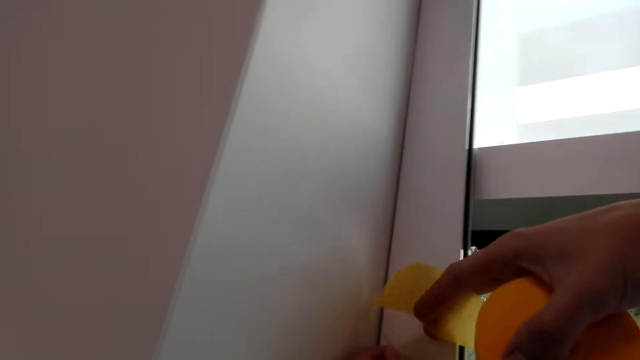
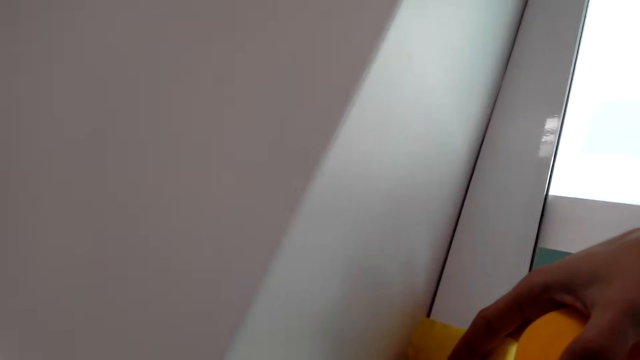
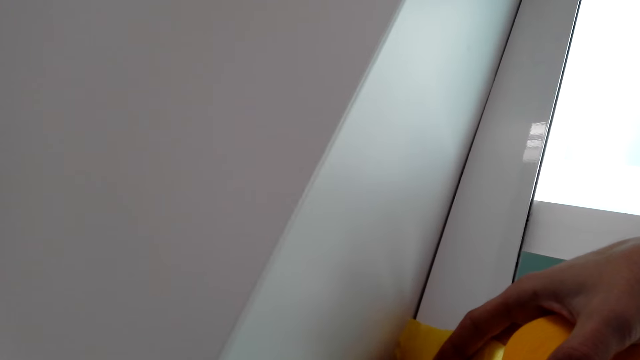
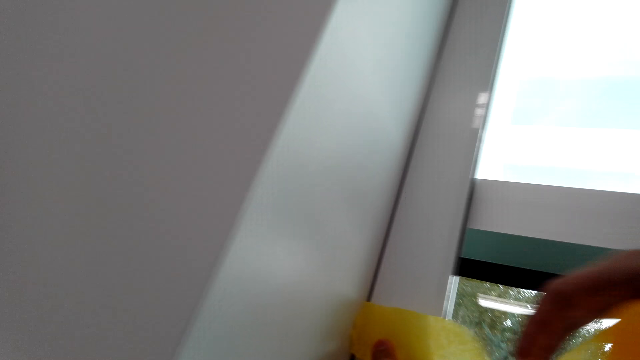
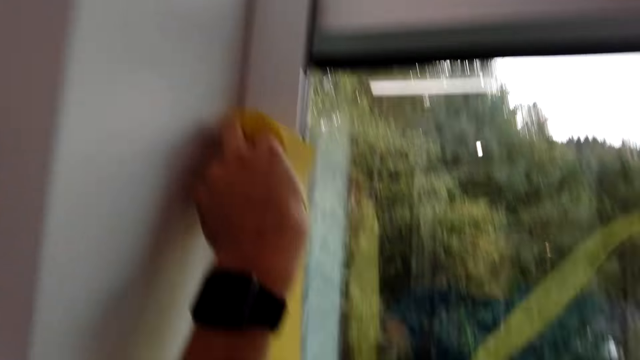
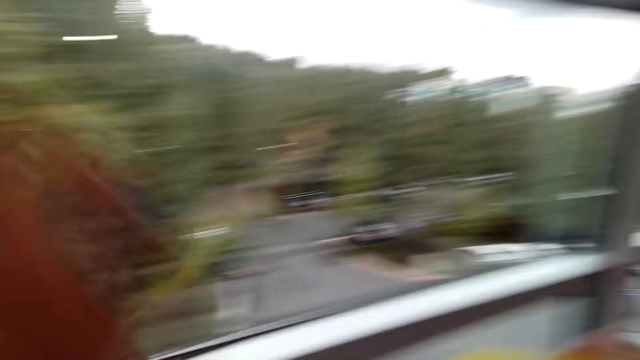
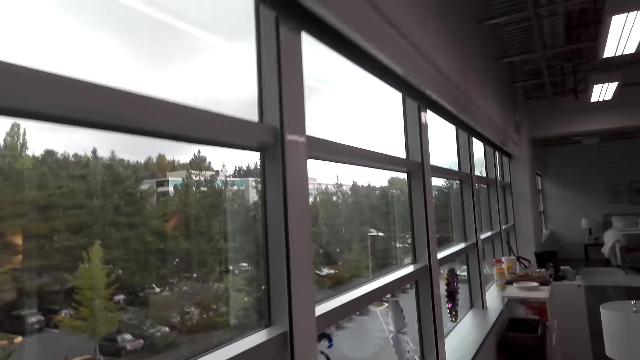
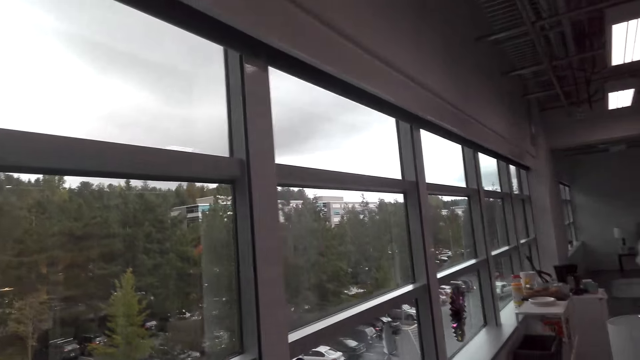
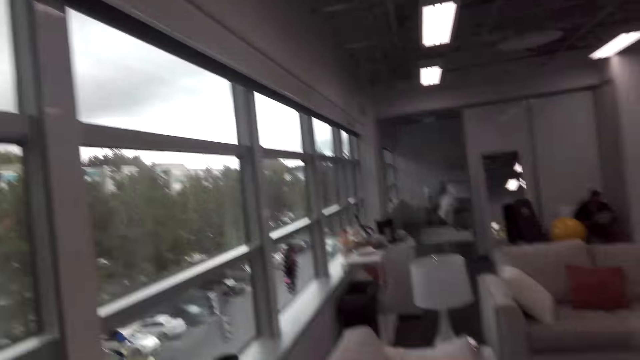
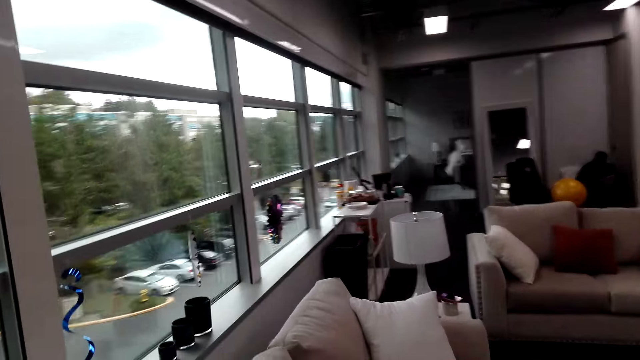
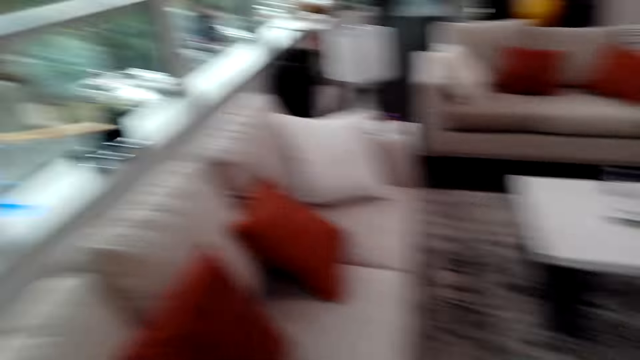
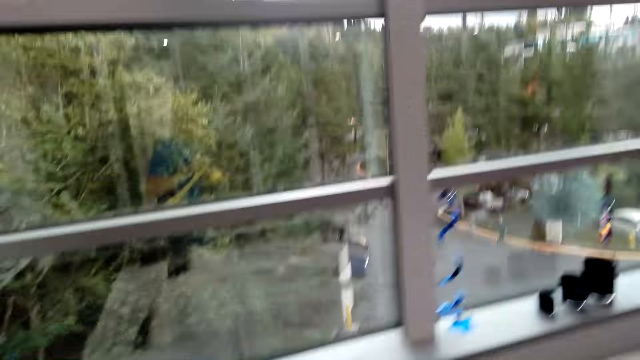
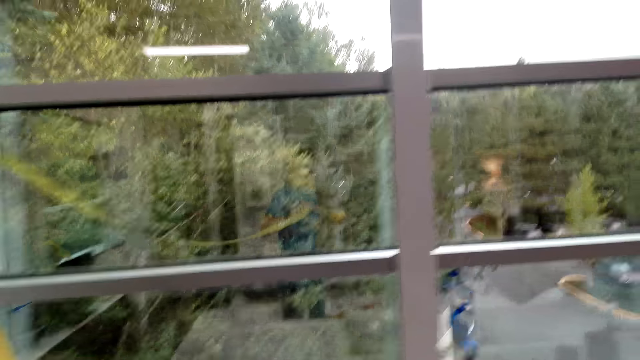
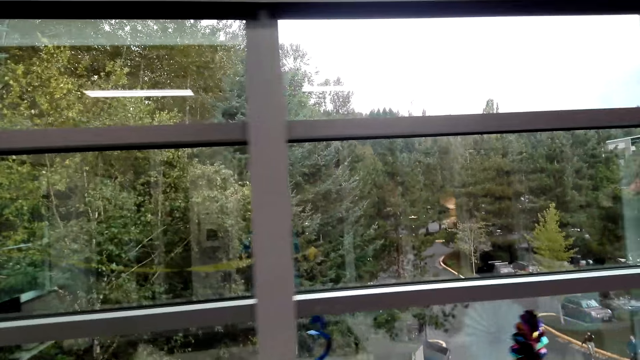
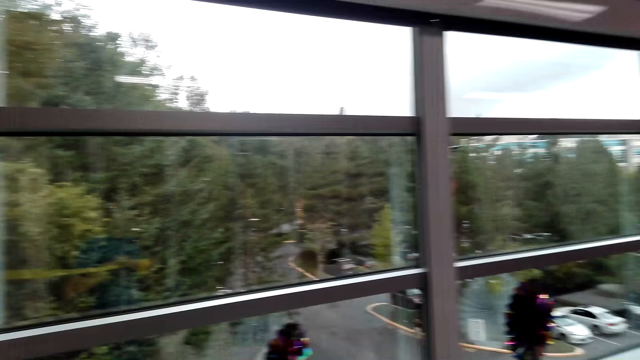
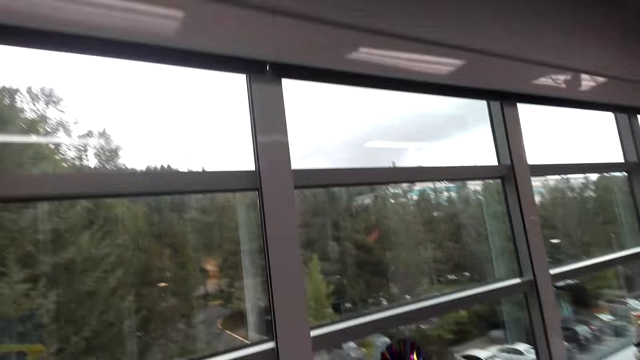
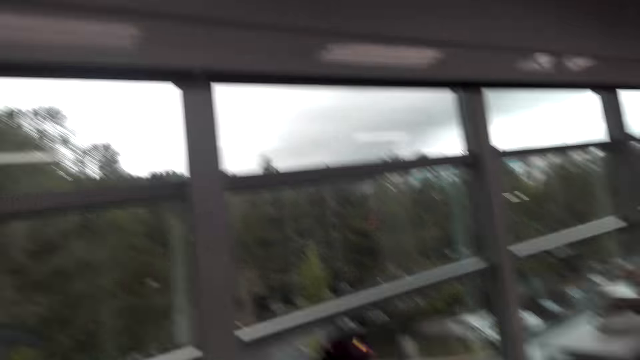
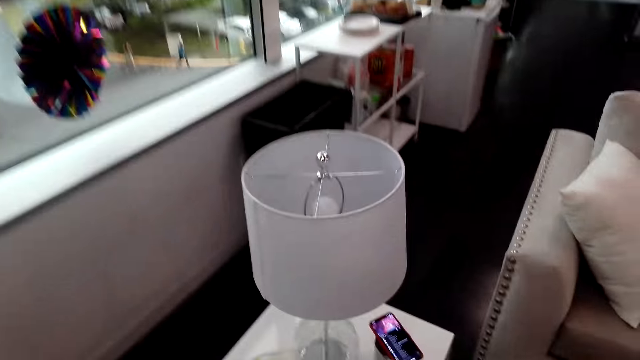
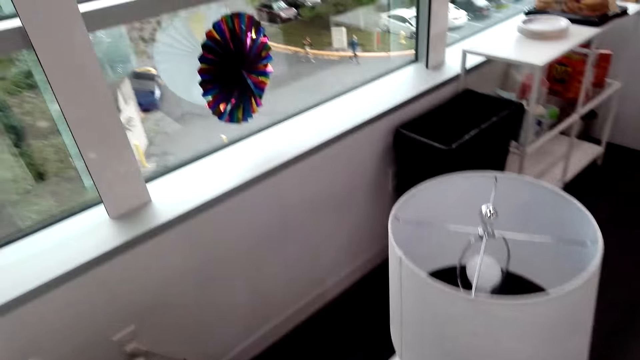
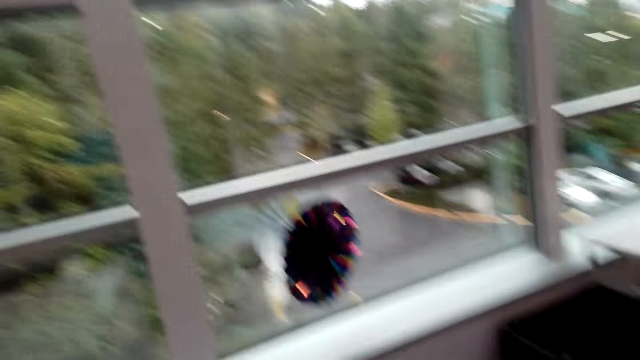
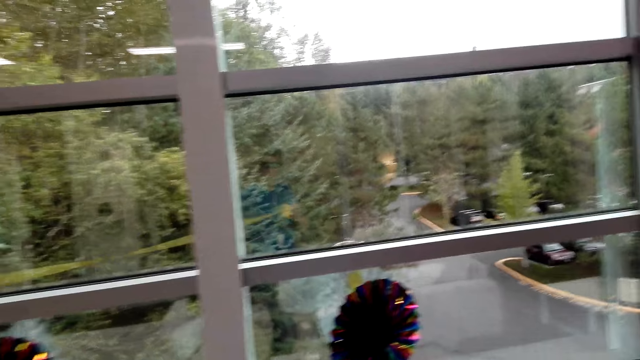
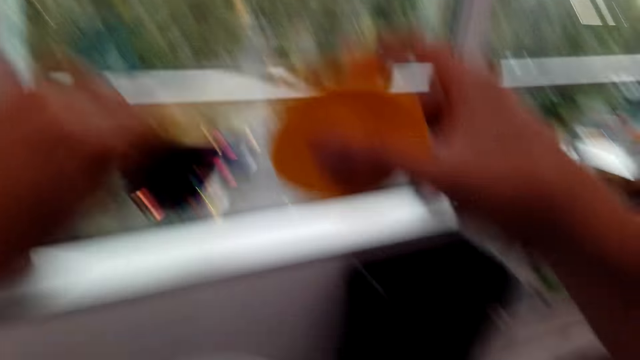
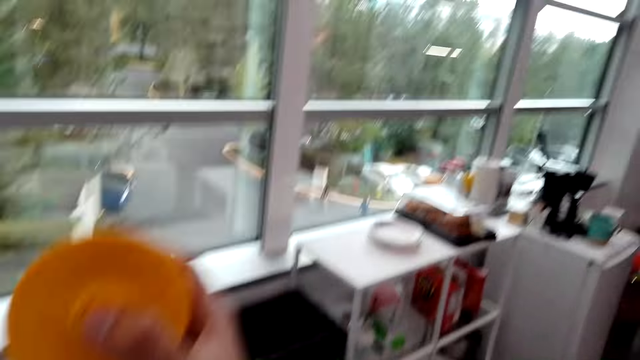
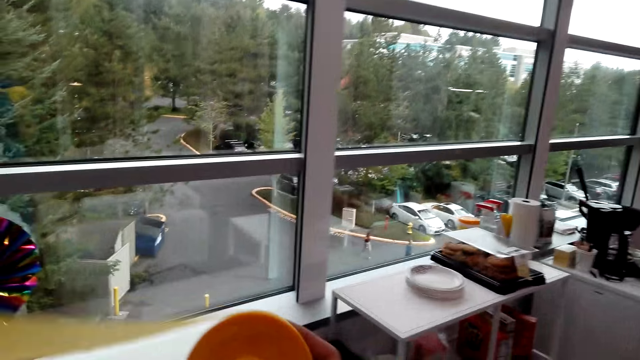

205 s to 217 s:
The camera wearer walks beside the window around the house.

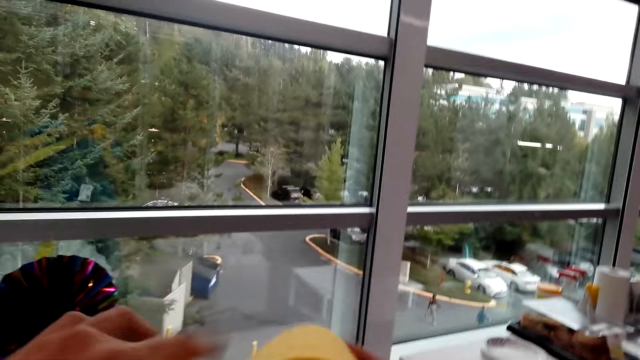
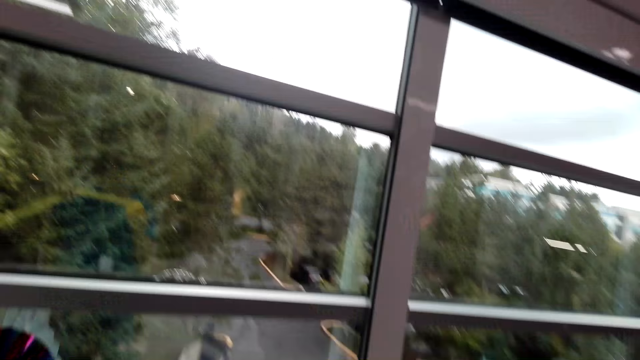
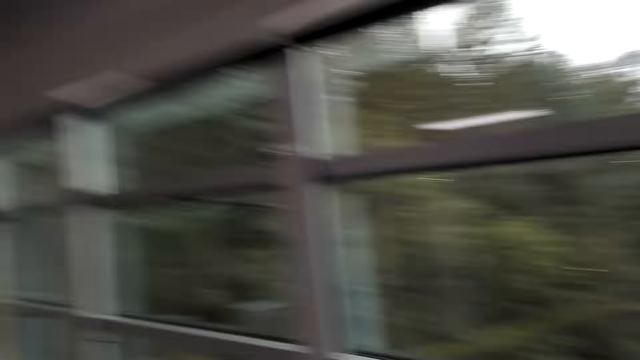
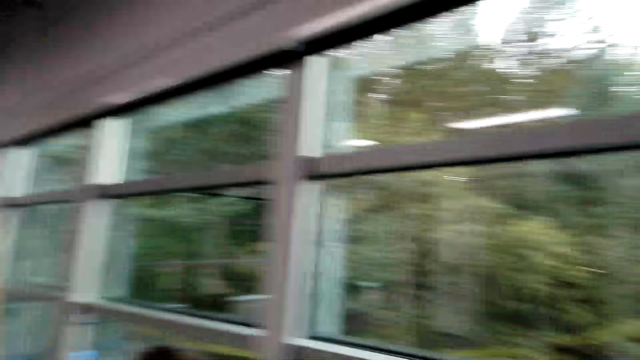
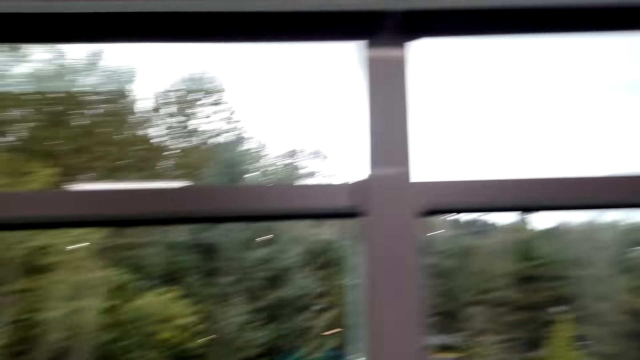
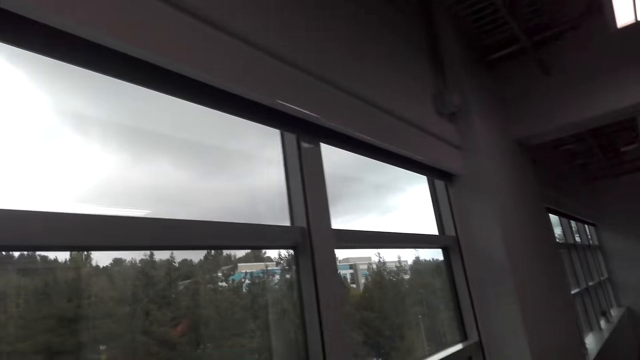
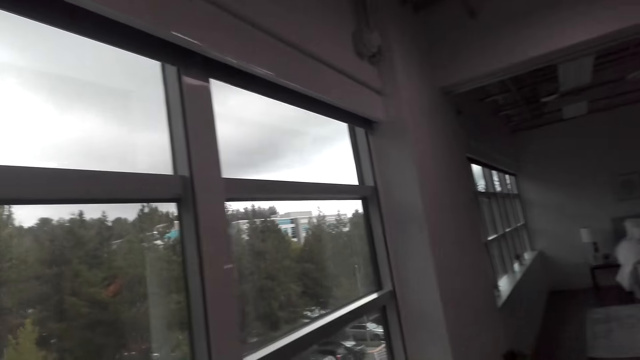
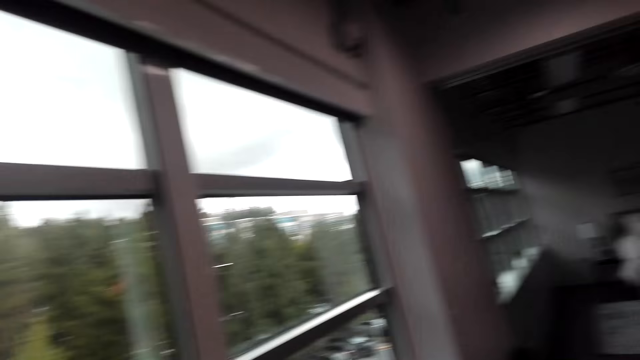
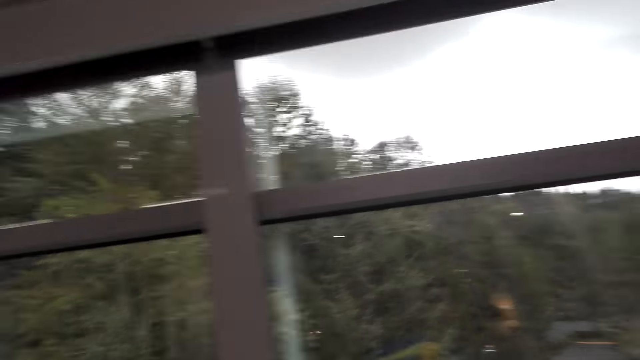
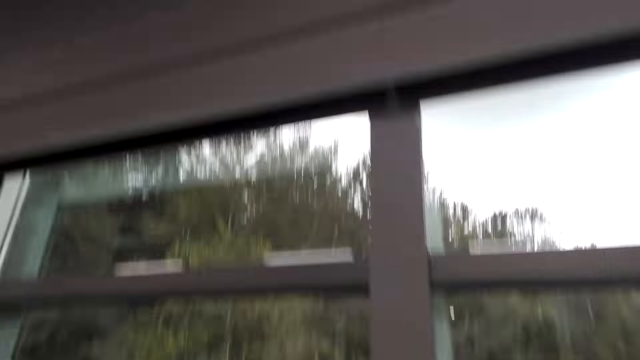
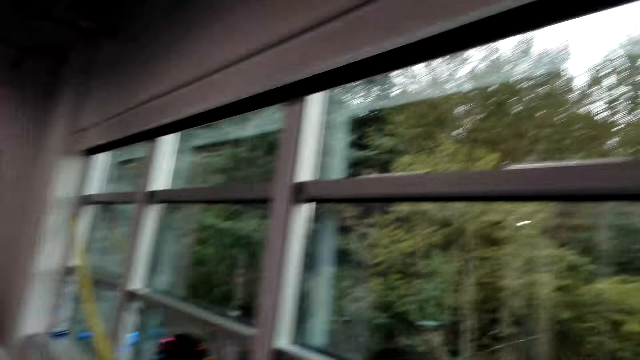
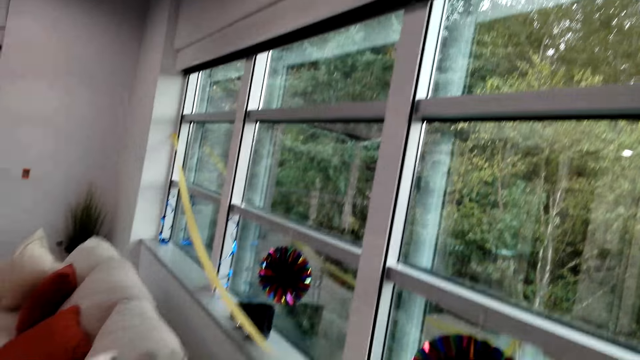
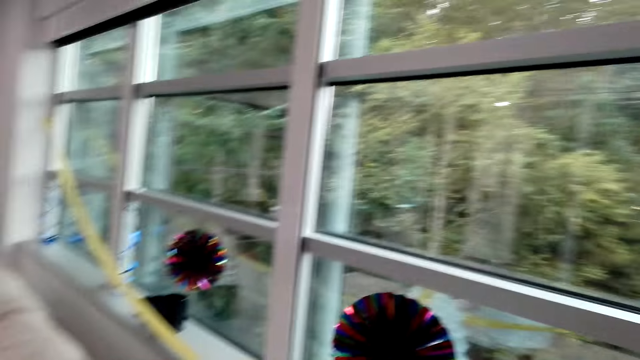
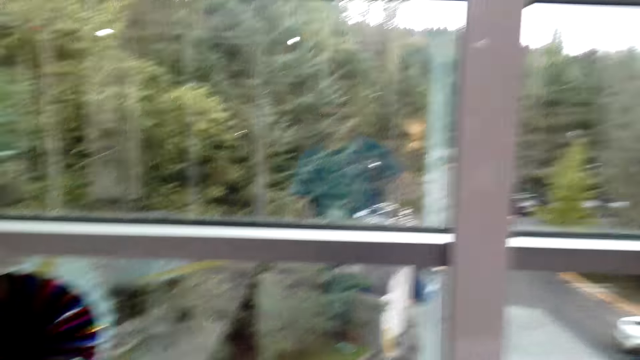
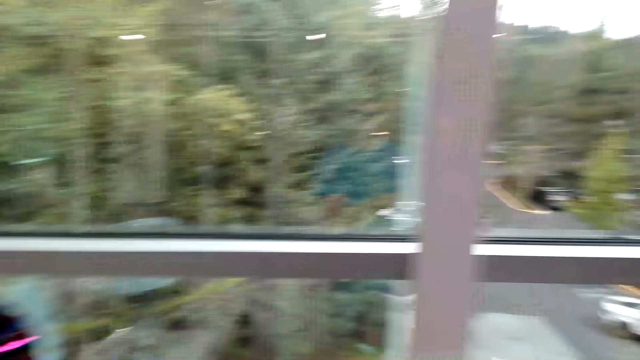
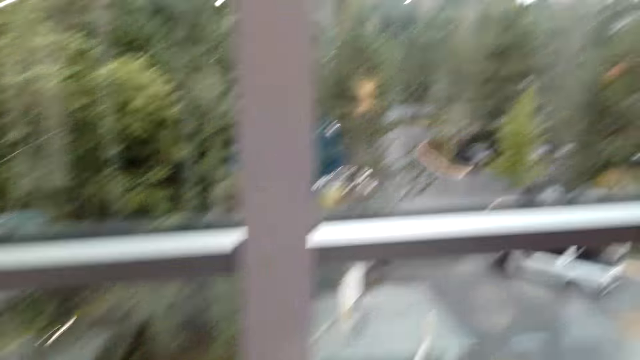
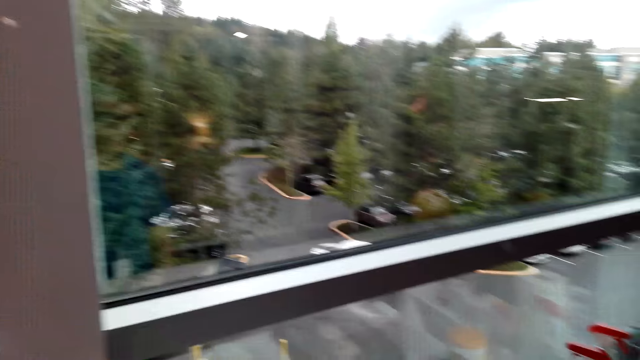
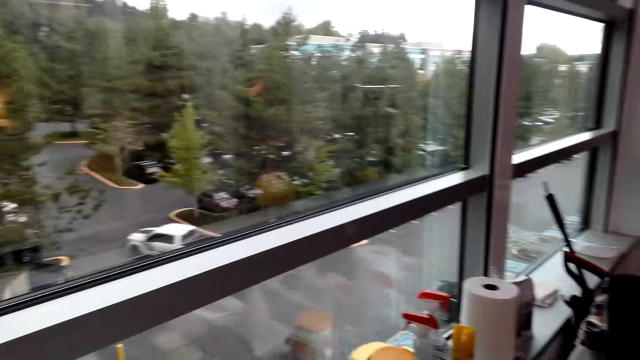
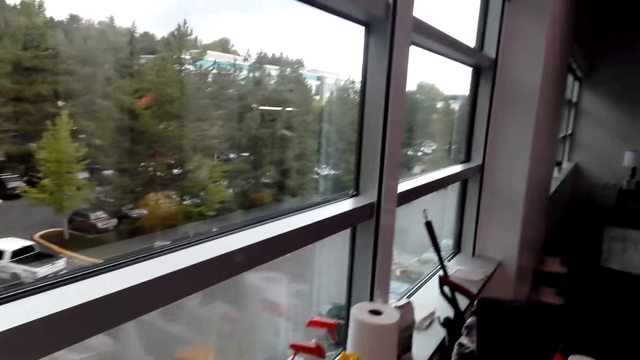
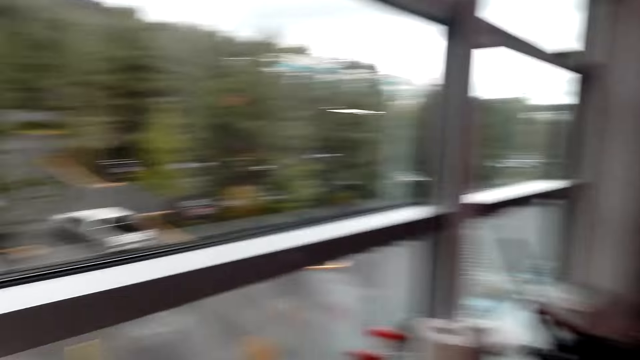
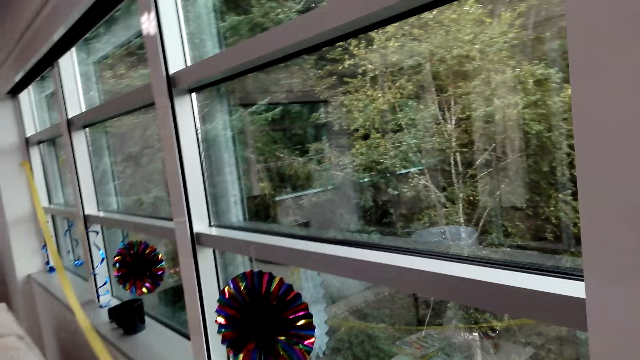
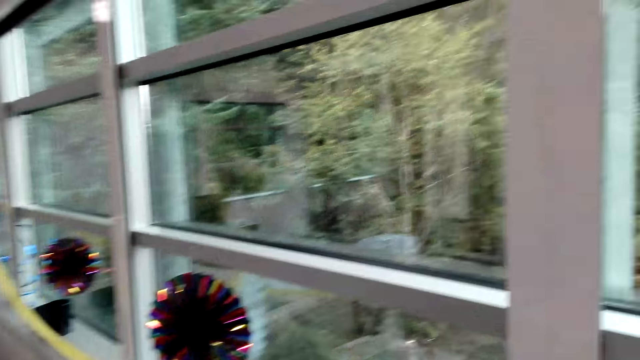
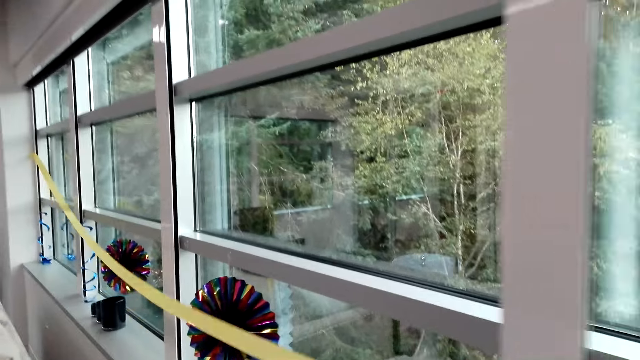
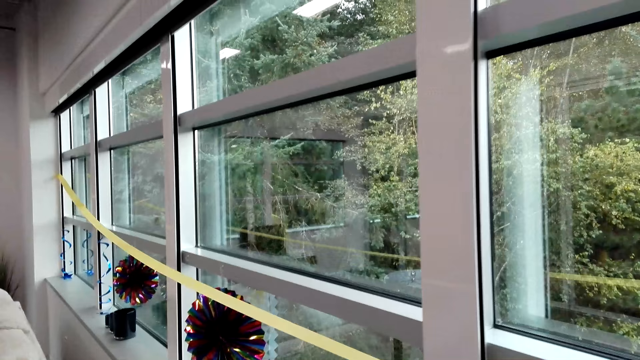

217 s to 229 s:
The camera wearer looks at the windows.
